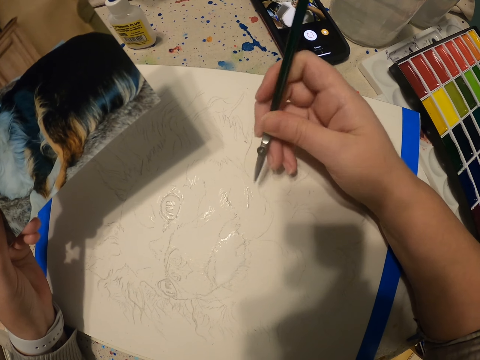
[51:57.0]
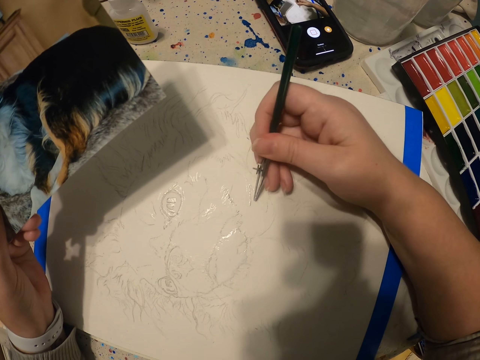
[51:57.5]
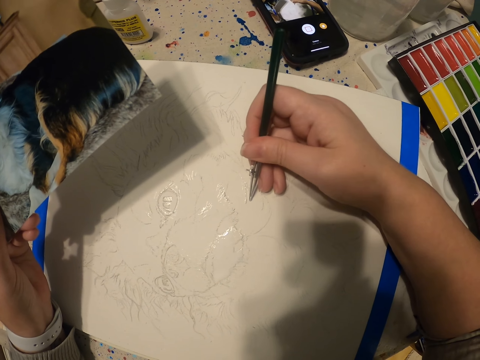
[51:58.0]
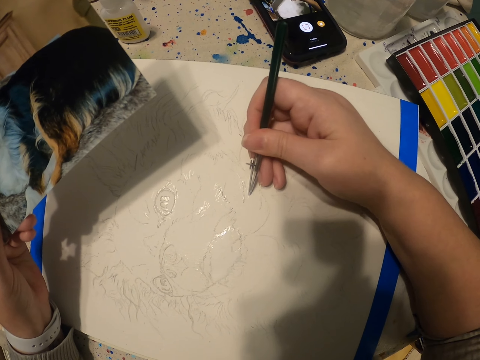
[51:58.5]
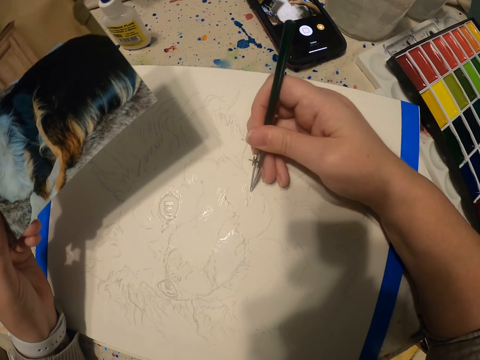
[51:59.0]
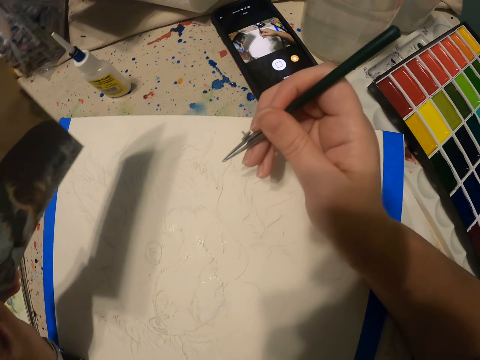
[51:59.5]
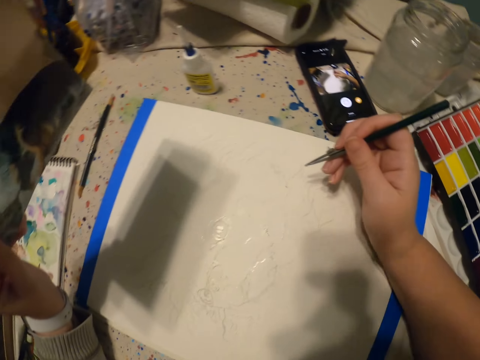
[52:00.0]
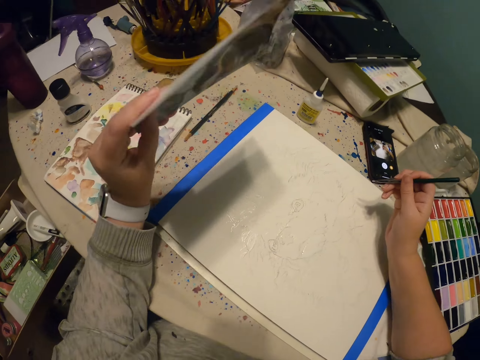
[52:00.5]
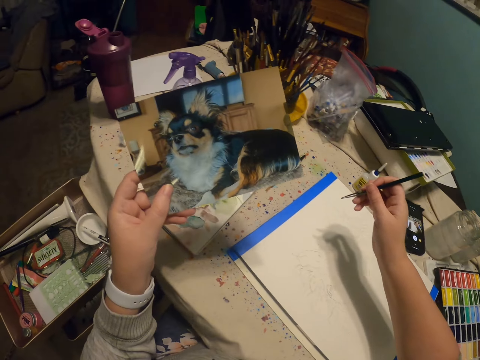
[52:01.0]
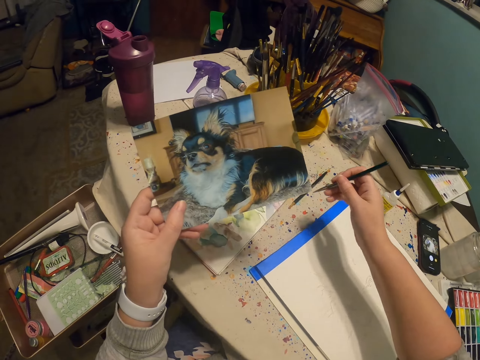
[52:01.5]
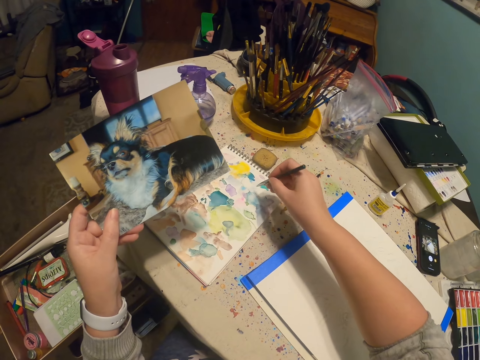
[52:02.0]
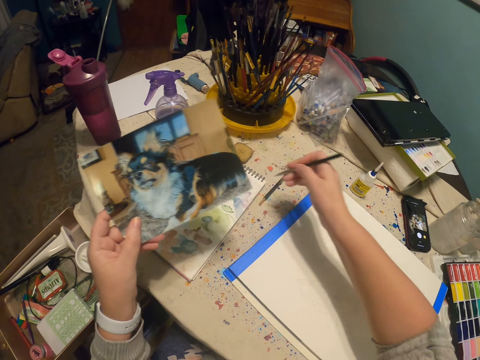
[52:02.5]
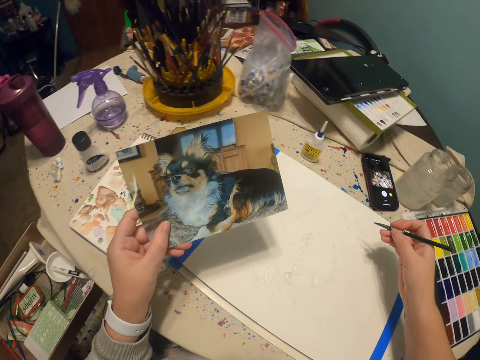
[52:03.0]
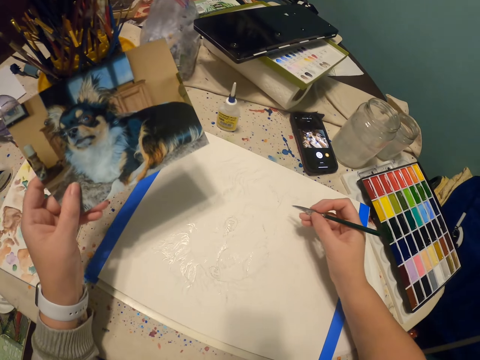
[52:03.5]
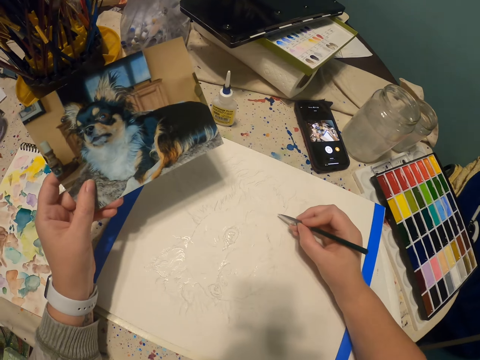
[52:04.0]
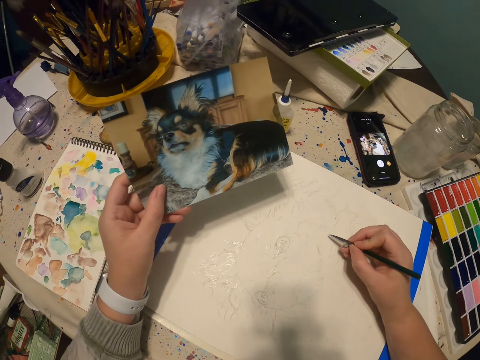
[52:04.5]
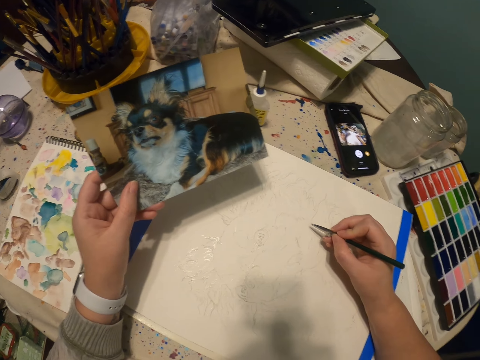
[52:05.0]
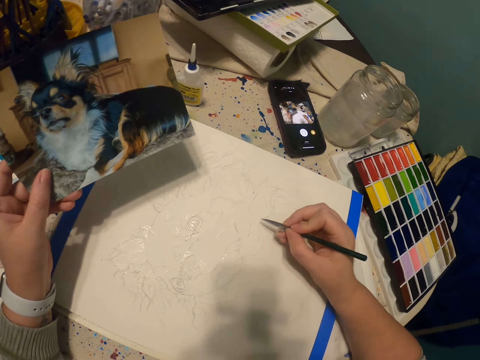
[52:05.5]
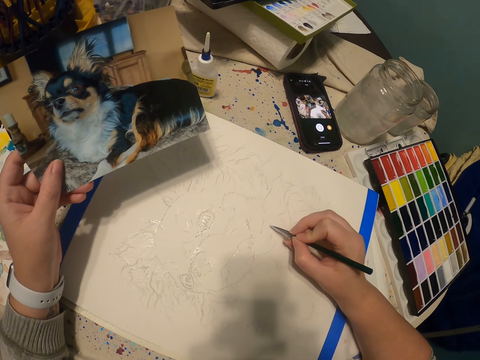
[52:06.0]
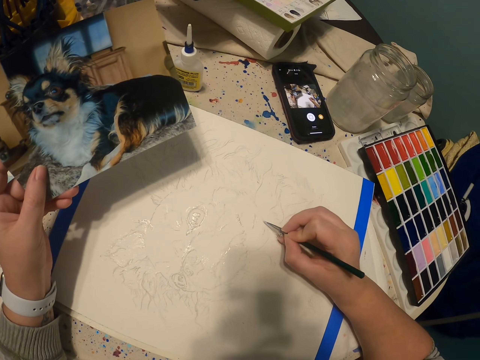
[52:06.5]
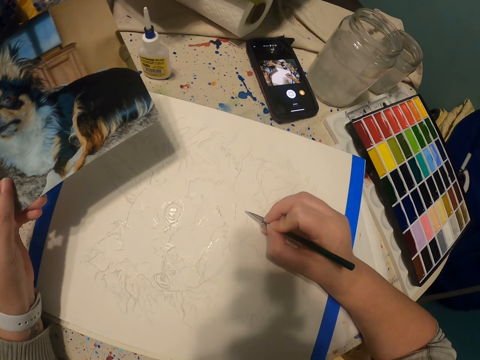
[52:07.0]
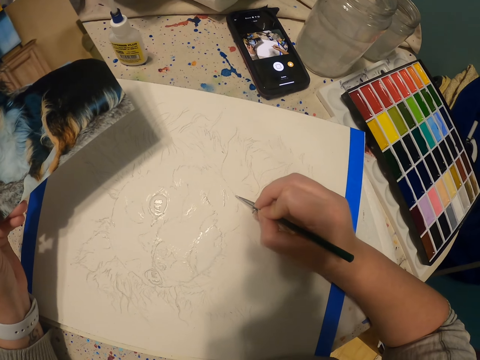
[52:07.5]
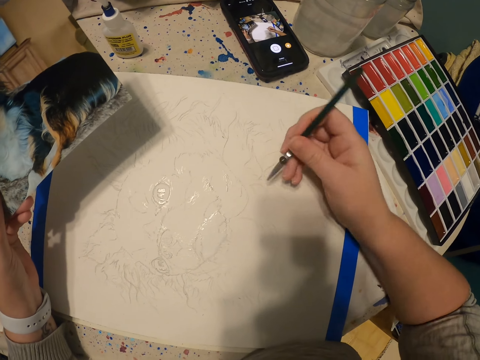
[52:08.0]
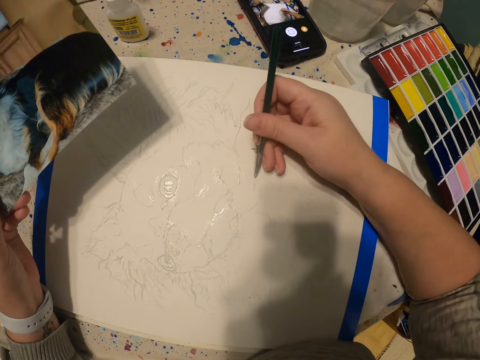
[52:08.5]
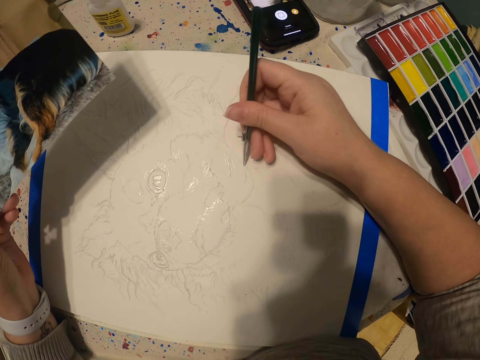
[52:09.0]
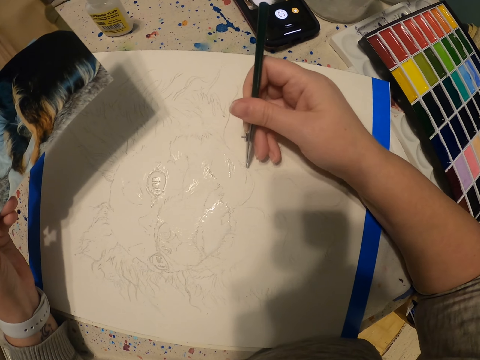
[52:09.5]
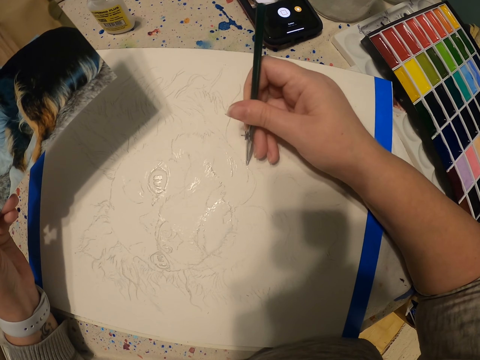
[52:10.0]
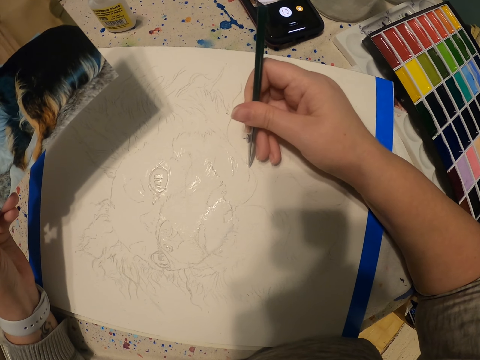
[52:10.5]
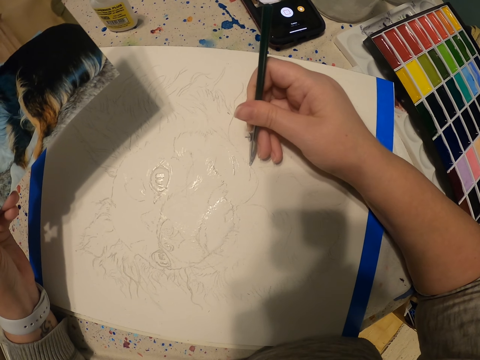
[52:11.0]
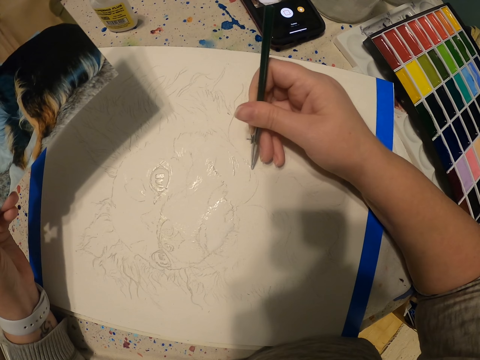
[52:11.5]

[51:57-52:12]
The camera wearer adjusts the picture using the left hand. They view the picture. They put the paint pen or paintbrush to the paint on the book. They draw a picture of a dog with the paint pen. They view the picture. They paint on the canvas using the paintbrush.

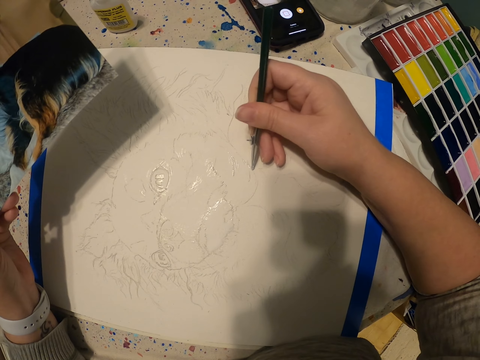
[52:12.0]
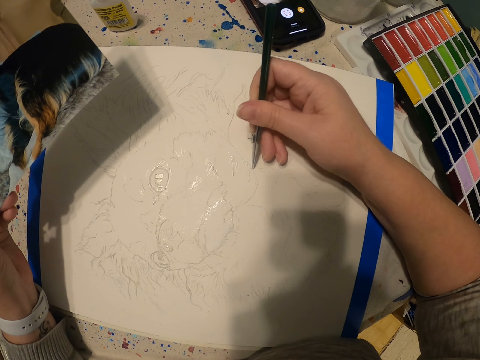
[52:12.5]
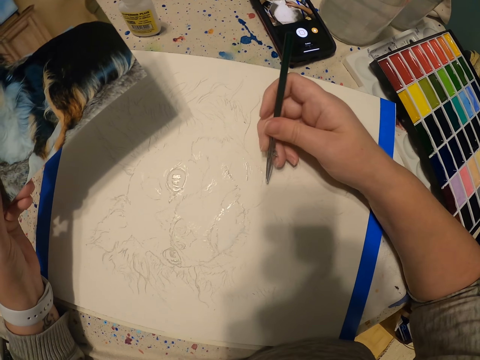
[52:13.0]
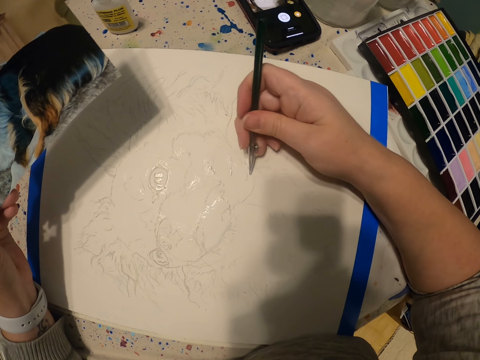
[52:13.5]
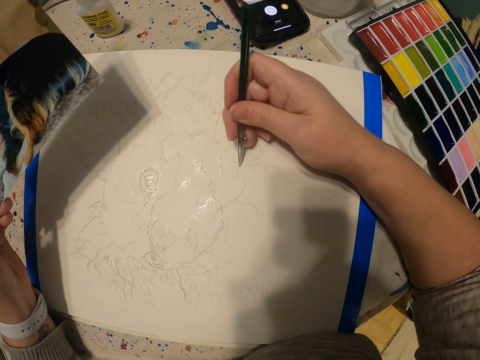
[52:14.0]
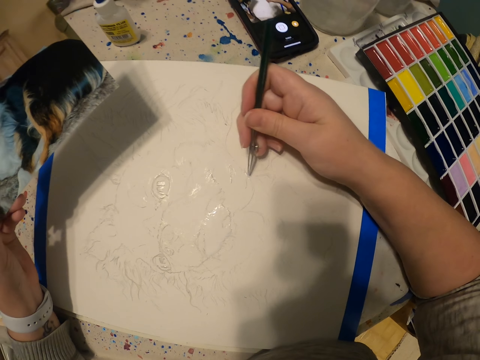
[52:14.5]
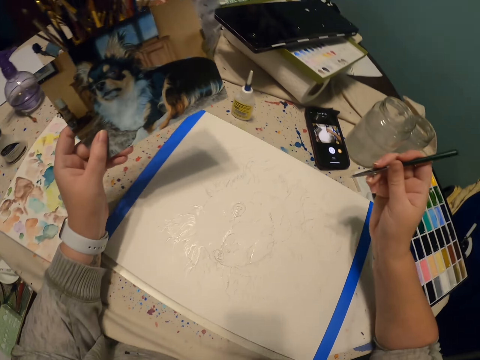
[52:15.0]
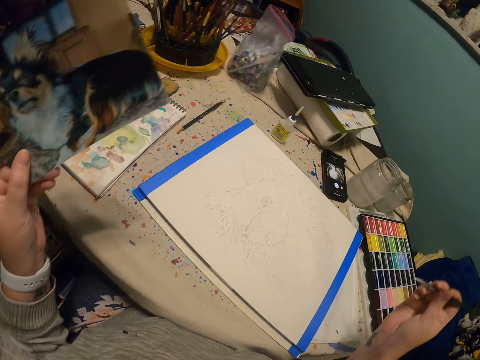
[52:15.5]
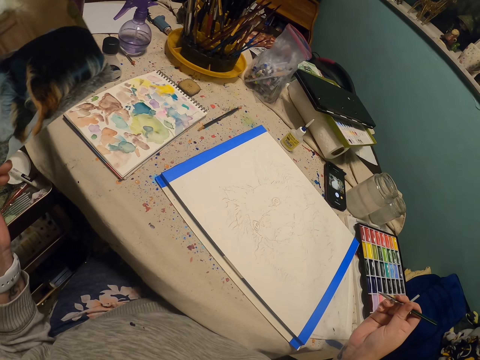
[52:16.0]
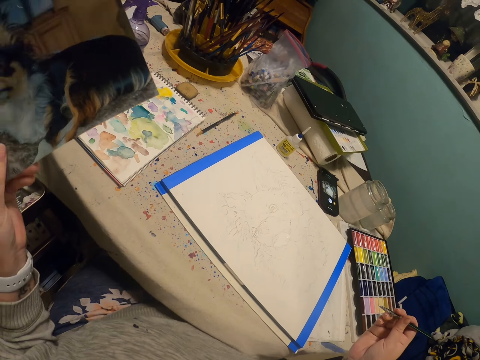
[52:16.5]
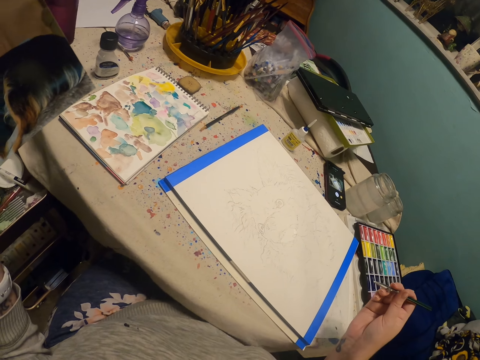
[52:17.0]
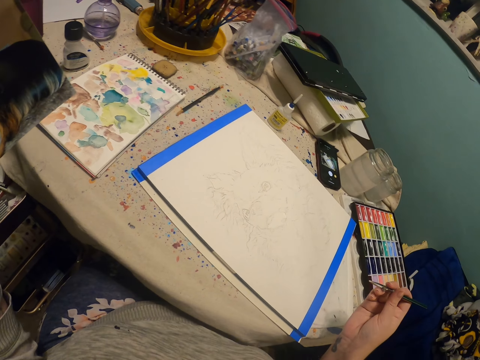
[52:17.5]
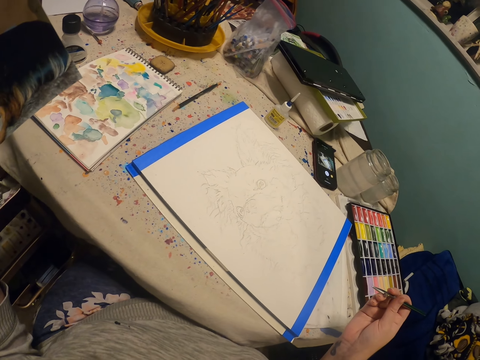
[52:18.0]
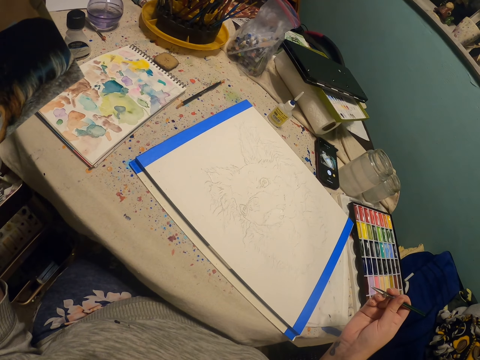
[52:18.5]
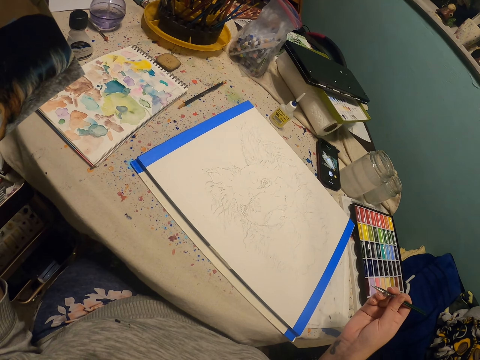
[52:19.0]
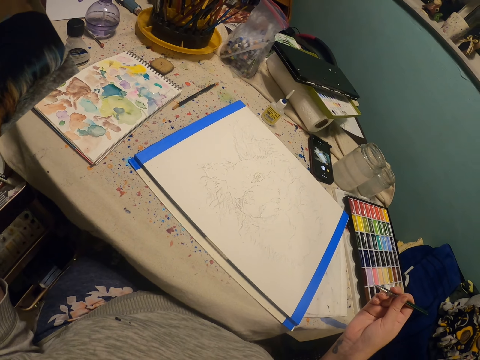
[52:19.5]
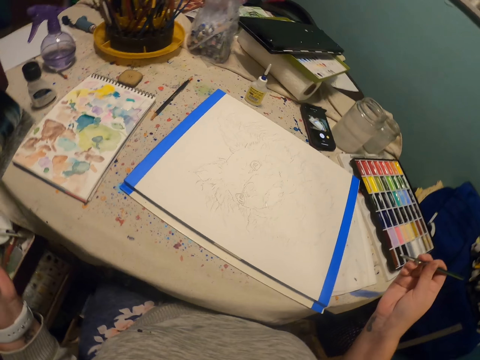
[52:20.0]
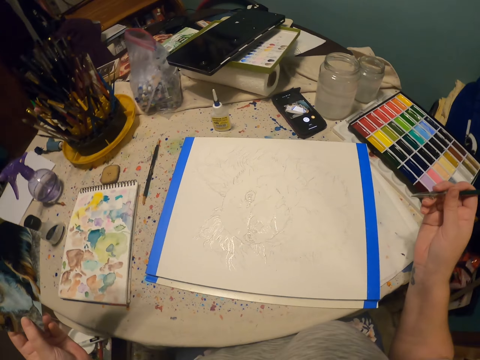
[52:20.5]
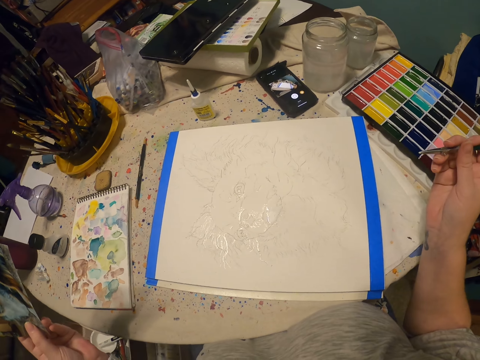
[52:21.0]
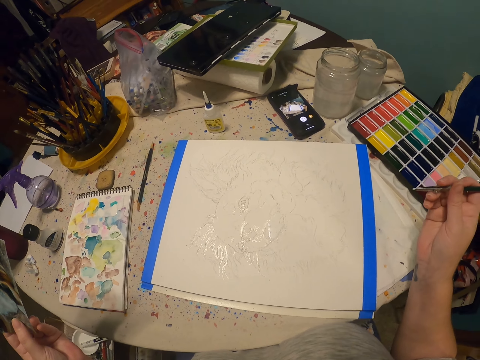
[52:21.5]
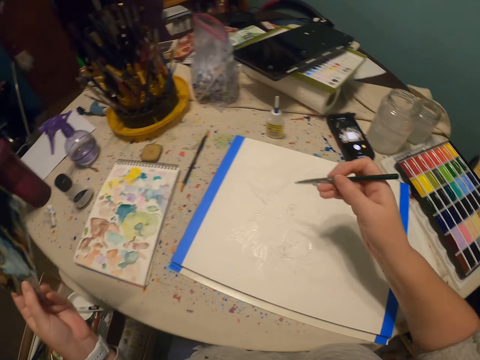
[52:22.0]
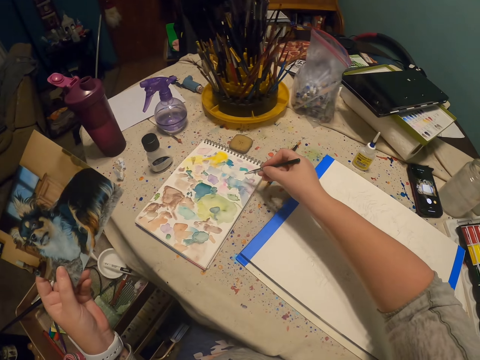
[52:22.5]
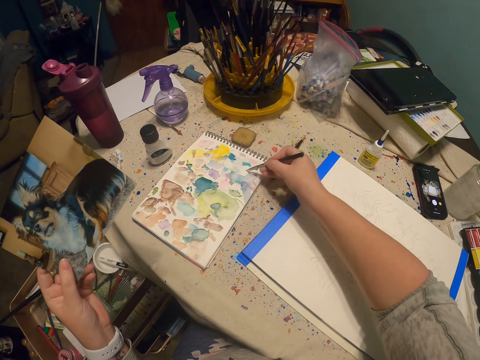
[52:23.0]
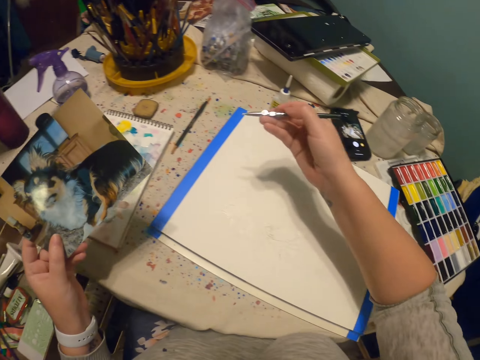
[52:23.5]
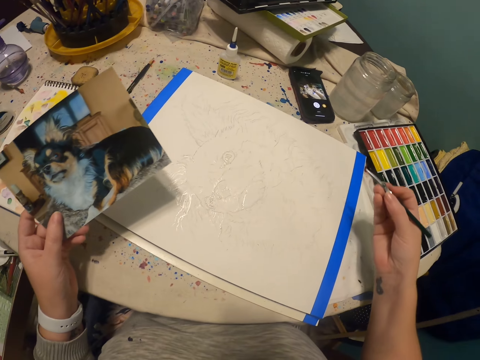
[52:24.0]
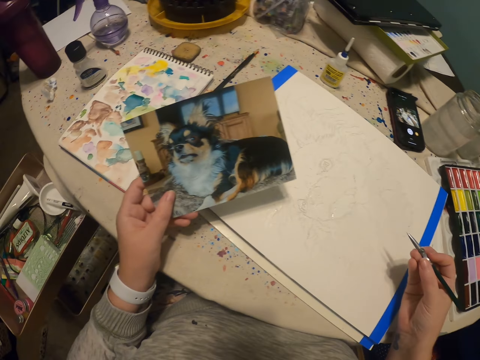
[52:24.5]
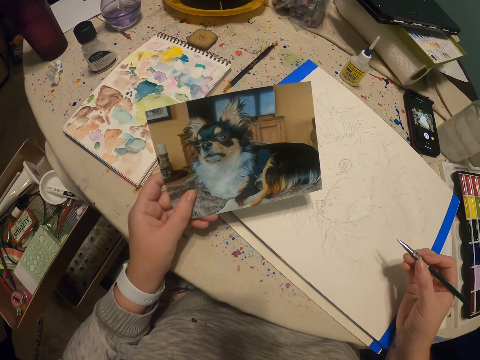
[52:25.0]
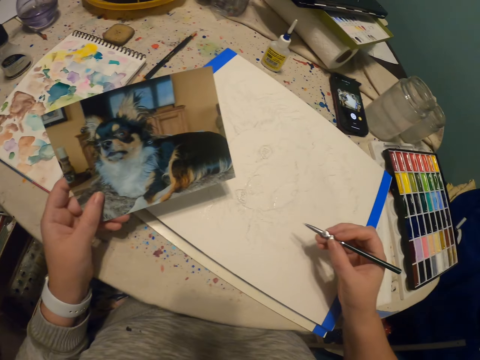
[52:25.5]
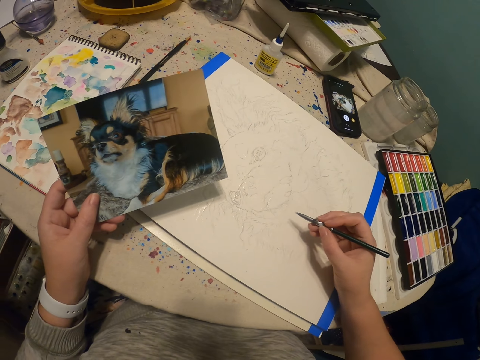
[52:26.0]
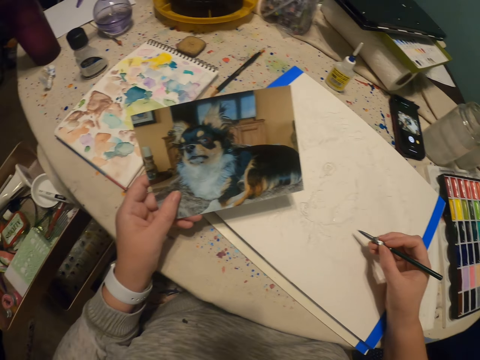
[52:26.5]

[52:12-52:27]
The camera wearer leans back. They view the painting. They put the paint pen or paintbrush to the paint on the book. They draw a picture of a dog with the paint pen. They view the picture.
